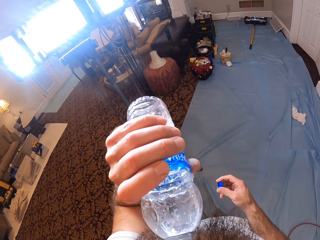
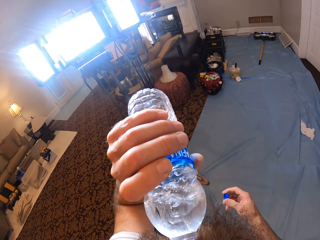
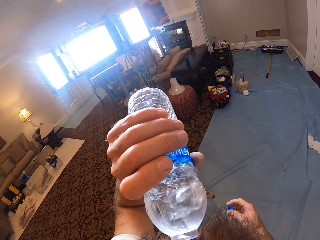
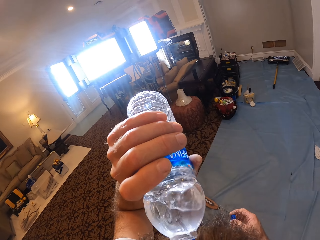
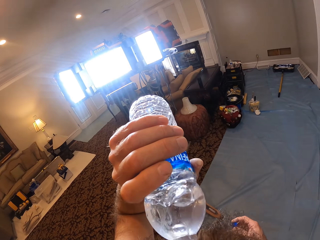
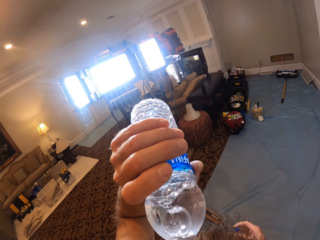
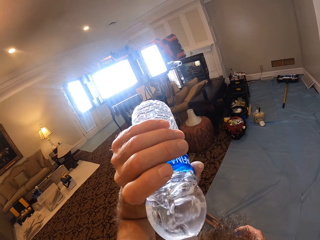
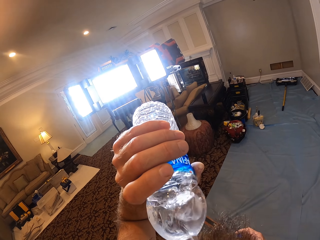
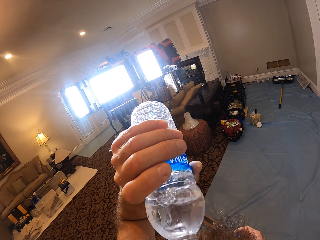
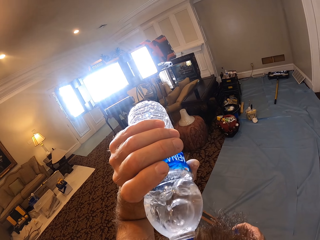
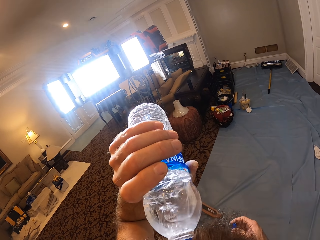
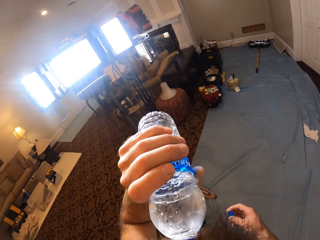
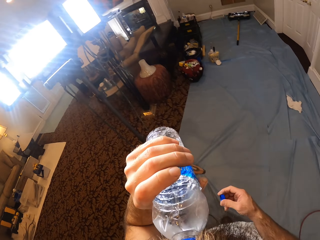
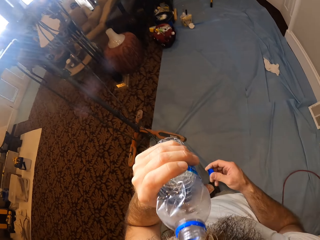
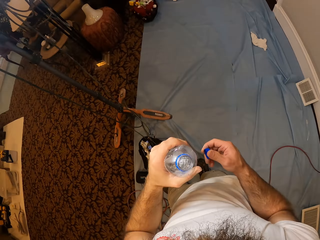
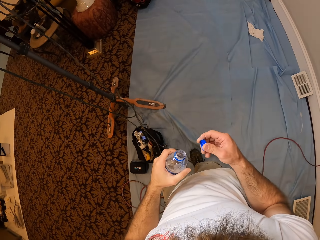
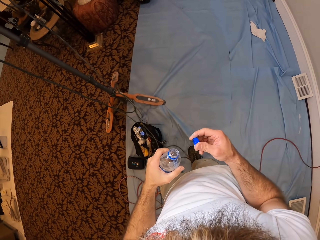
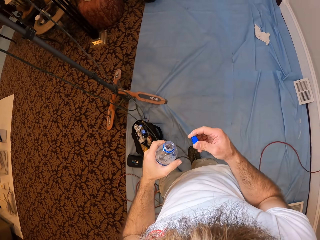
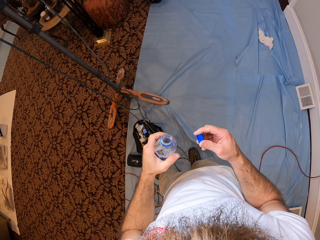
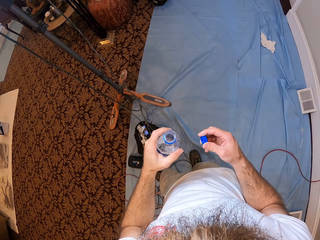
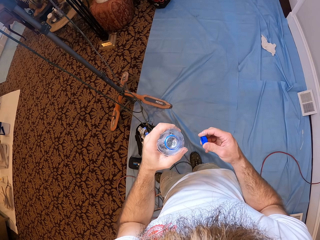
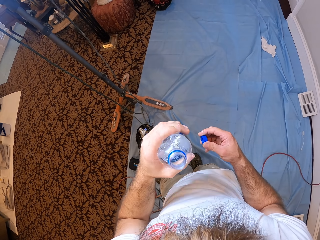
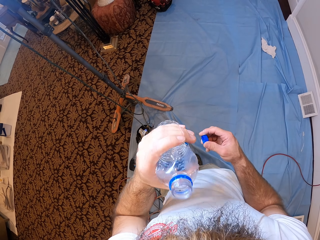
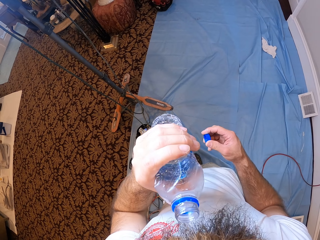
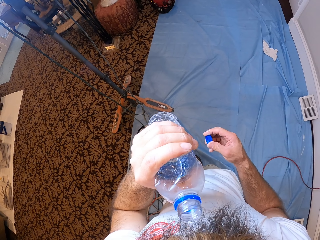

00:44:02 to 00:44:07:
The camera wearer drinks water from the bottle in his left hand.
